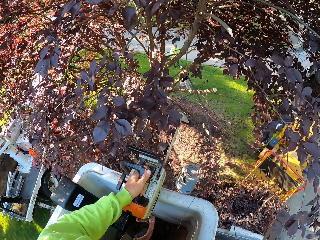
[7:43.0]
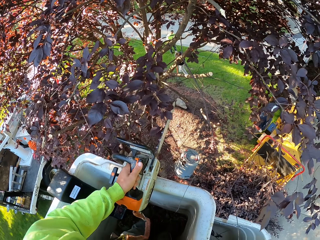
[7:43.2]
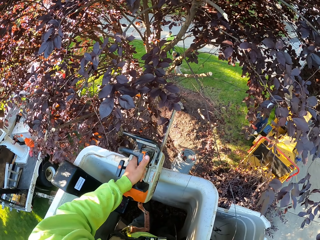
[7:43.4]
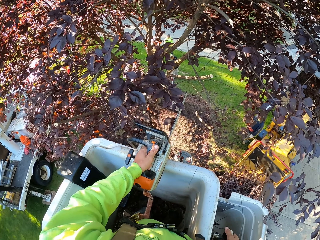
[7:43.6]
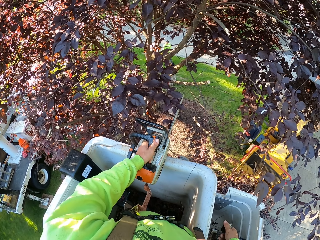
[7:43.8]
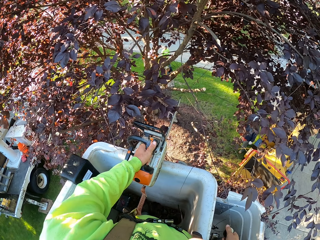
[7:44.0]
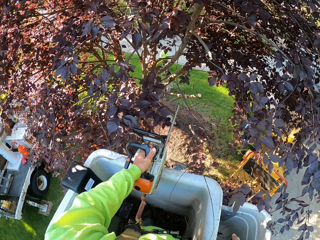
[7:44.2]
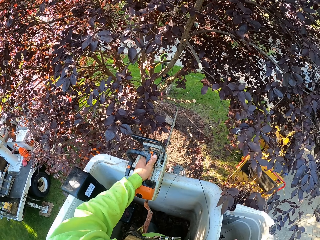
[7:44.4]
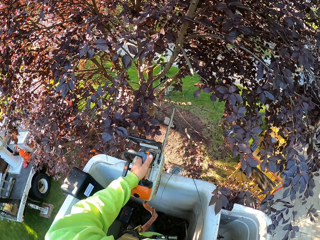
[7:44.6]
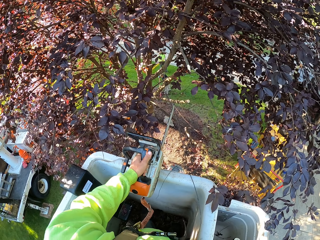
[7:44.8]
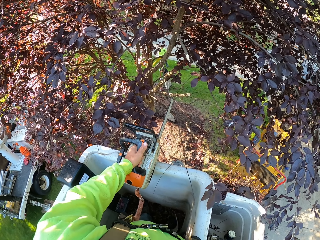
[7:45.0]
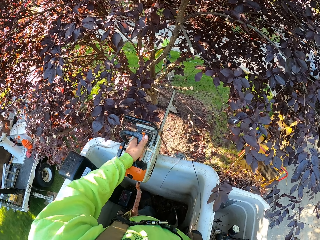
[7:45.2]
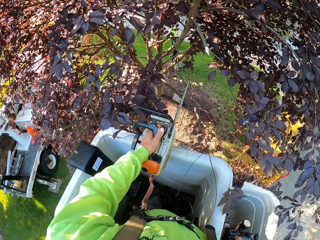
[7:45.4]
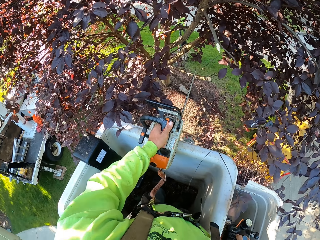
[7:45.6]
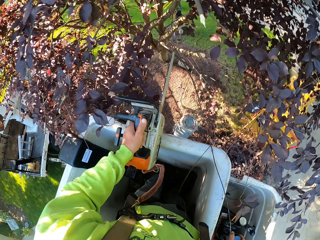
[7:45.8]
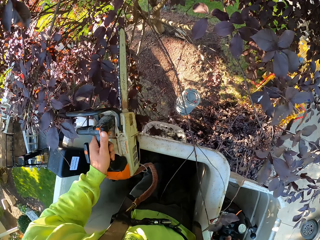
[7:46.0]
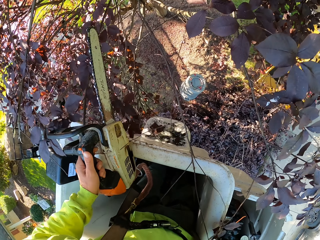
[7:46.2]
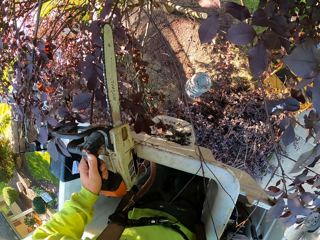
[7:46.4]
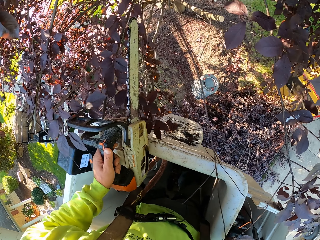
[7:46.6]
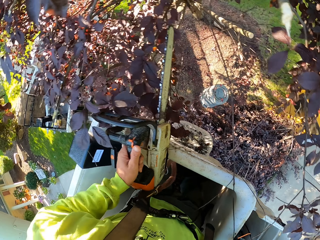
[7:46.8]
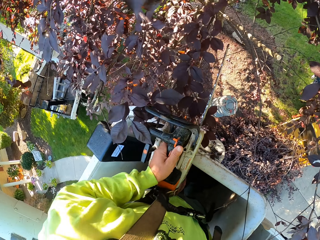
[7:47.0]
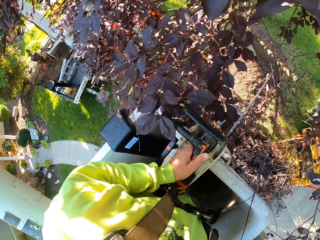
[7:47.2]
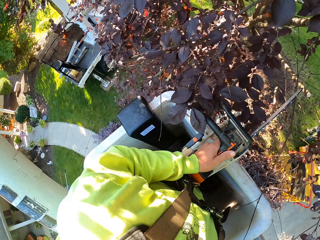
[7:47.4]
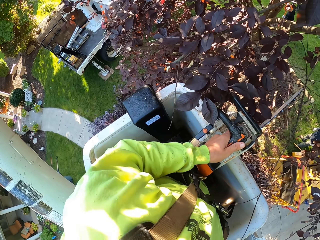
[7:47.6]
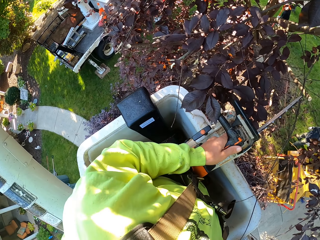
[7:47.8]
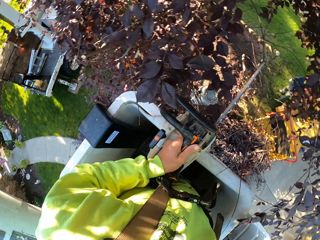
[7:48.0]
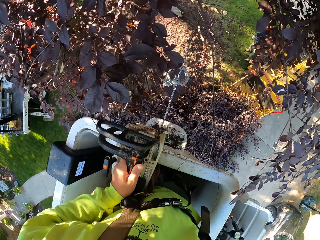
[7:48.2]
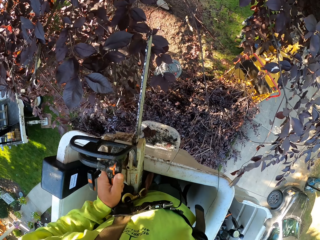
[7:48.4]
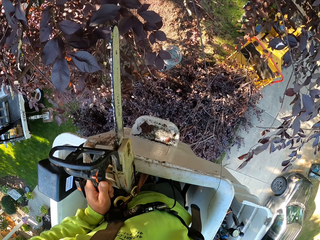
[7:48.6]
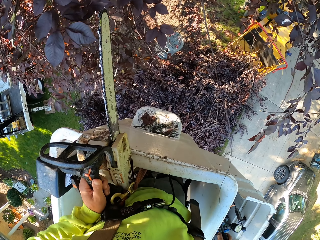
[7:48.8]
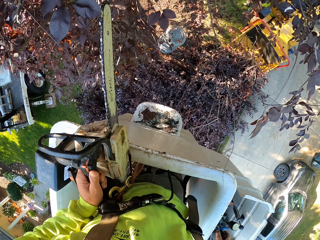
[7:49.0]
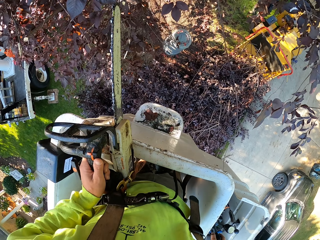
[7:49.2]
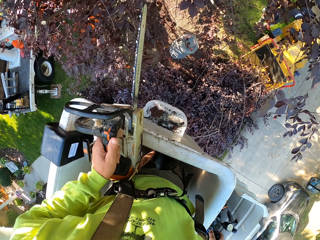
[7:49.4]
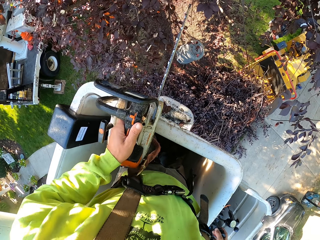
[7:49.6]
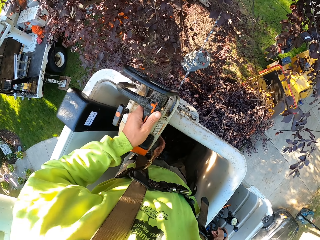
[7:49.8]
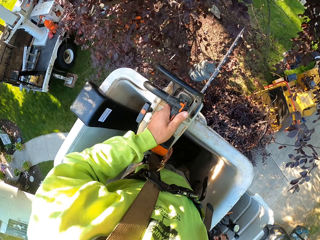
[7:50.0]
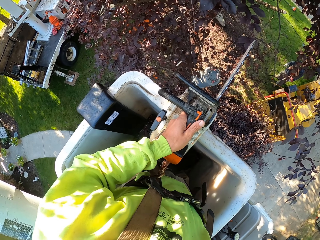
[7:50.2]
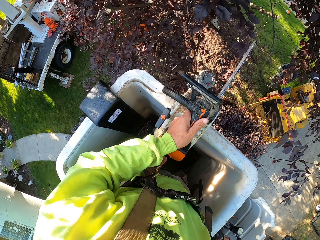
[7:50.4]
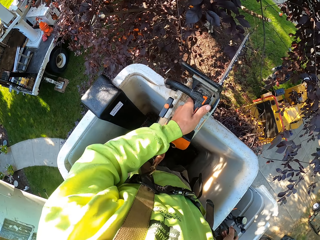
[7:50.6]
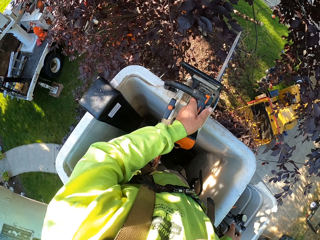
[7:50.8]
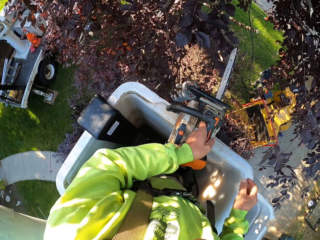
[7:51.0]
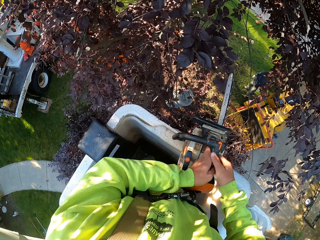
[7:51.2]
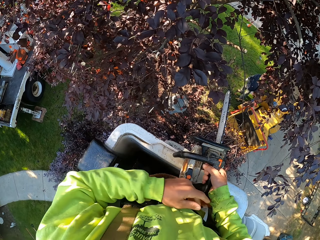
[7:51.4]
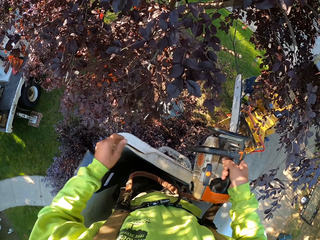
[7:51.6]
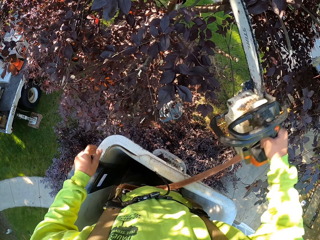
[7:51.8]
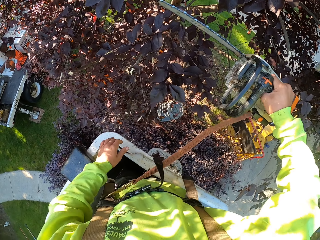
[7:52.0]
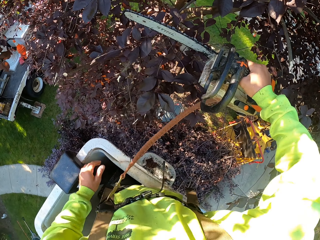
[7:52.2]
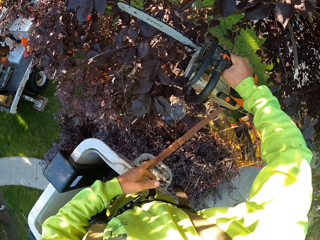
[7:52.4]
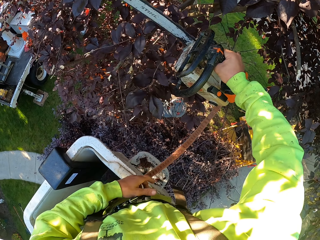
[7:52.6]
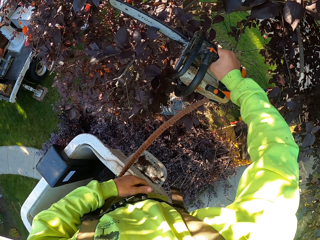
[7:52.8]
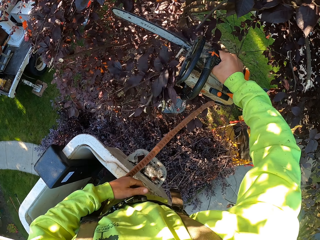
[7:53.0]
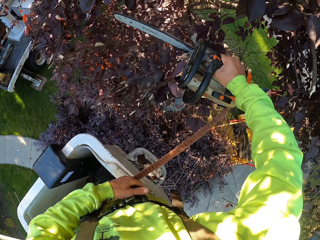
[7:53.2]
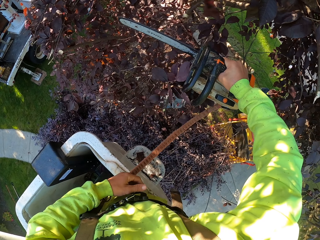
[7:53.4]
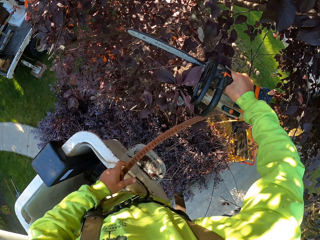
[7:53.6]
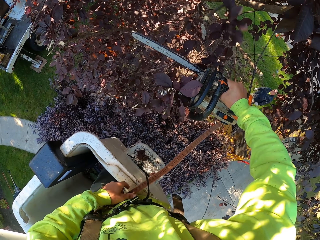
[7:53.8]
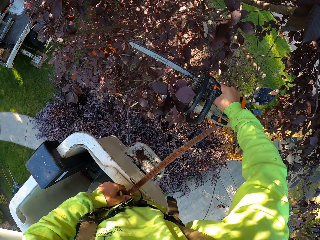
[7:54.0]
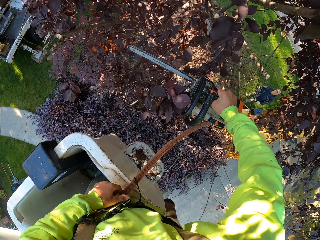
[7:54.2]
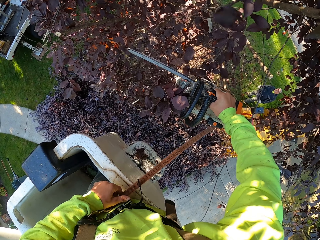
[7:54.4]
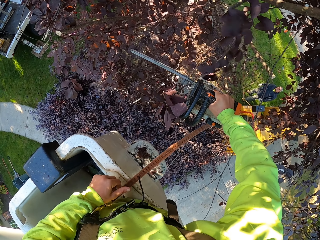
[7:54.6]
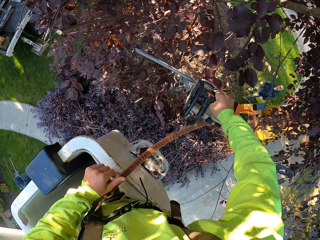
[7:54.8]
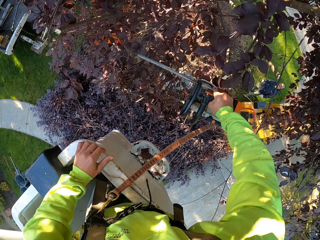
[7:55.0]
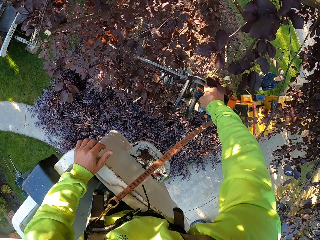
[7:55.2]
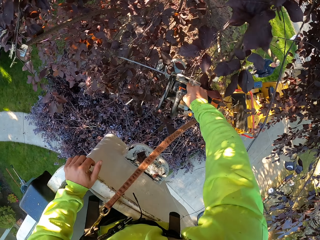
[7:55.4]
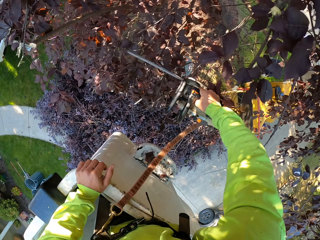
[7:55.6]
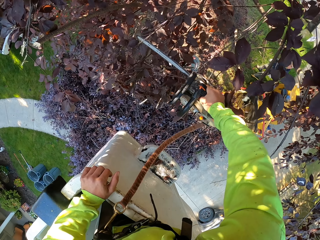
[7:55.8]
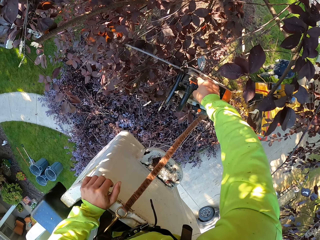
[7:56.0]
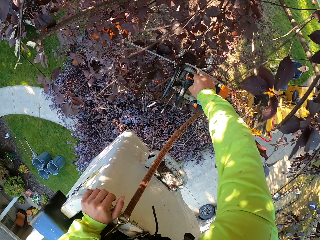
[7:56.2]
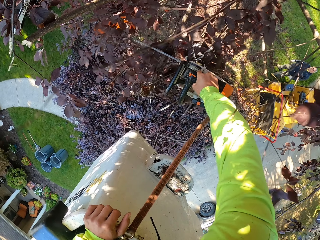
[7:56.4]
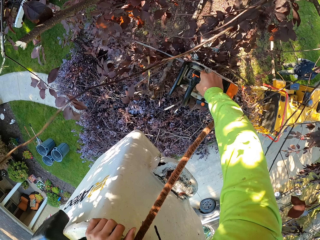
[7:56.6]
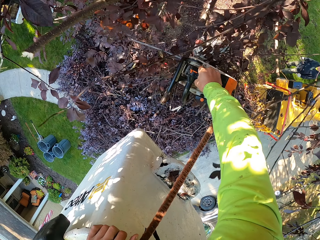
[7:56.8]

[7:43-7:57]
The camera wearer passes the chainsaw from his left hand to his right hand. He picks up the chainsaw. He cuts some twigs on the tree with the chainsaw in his right hand.

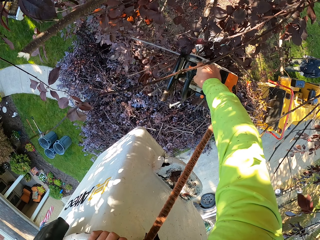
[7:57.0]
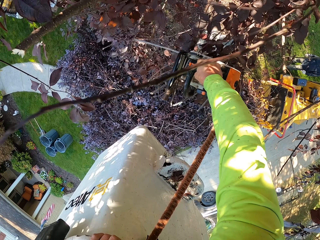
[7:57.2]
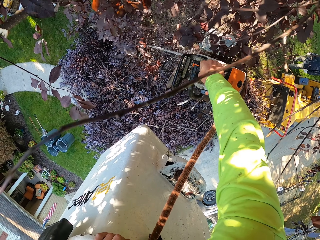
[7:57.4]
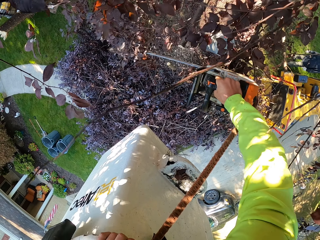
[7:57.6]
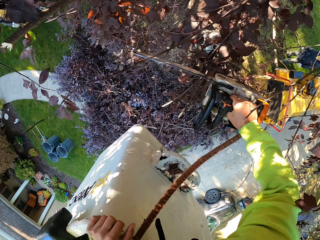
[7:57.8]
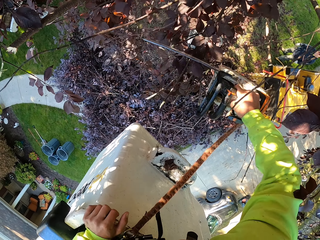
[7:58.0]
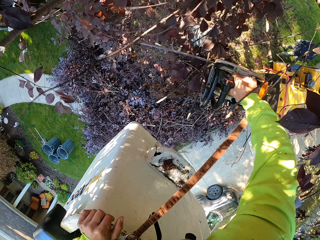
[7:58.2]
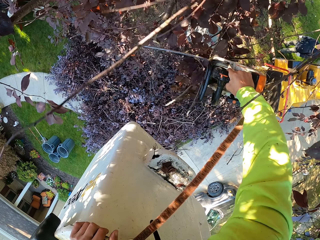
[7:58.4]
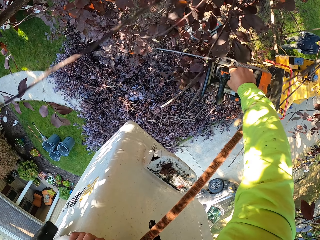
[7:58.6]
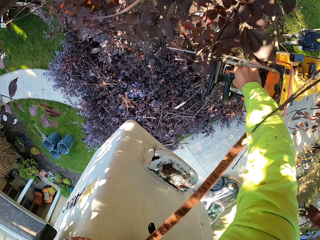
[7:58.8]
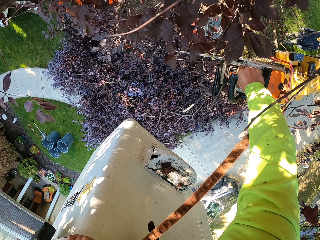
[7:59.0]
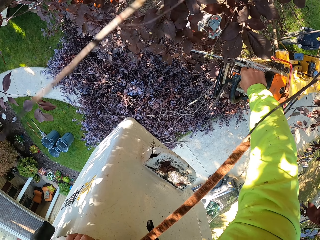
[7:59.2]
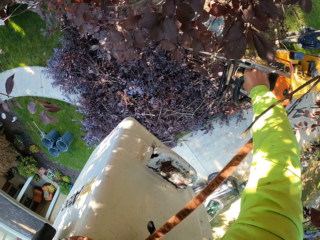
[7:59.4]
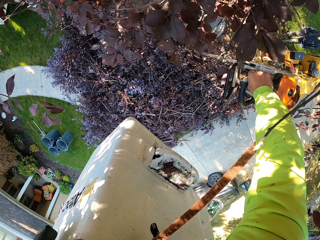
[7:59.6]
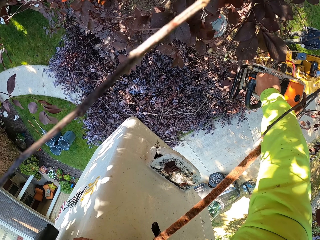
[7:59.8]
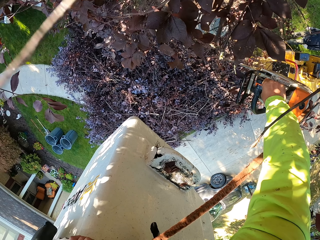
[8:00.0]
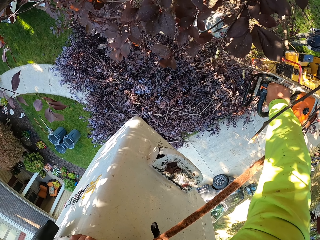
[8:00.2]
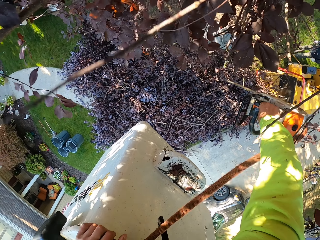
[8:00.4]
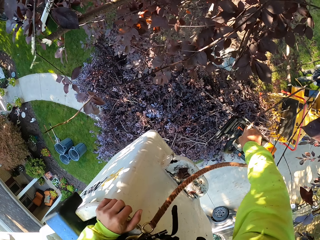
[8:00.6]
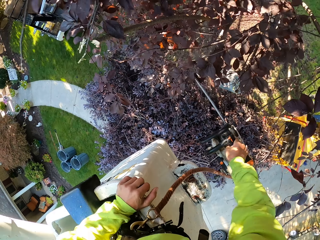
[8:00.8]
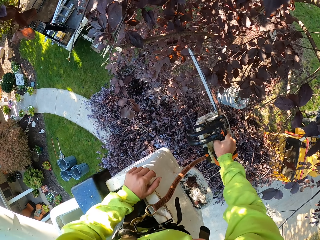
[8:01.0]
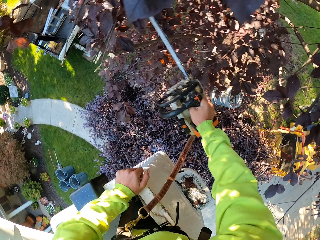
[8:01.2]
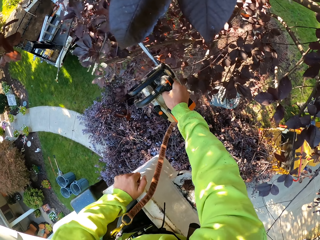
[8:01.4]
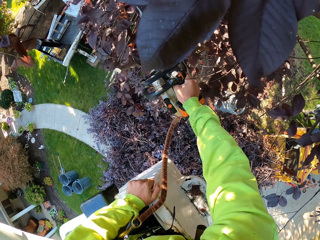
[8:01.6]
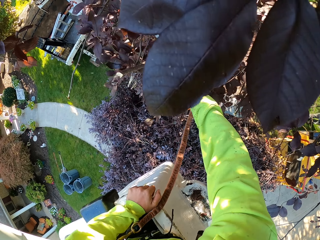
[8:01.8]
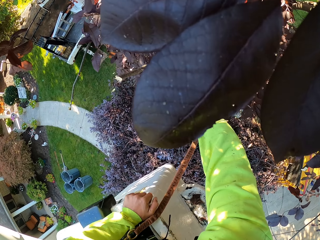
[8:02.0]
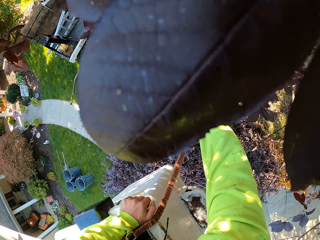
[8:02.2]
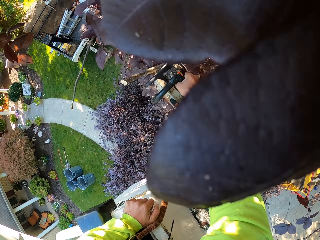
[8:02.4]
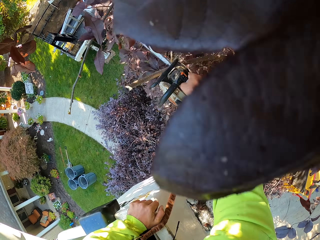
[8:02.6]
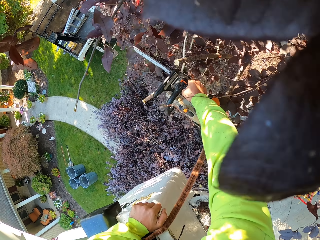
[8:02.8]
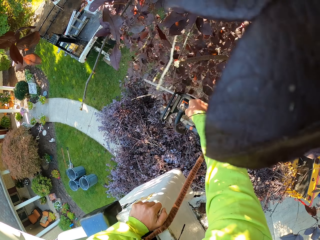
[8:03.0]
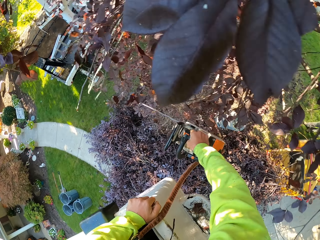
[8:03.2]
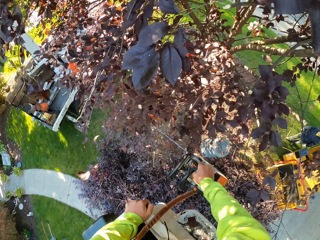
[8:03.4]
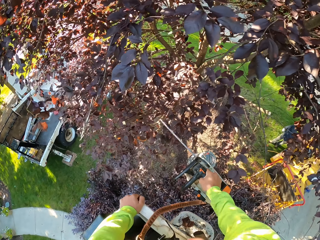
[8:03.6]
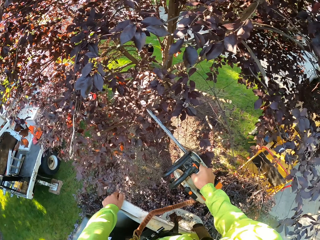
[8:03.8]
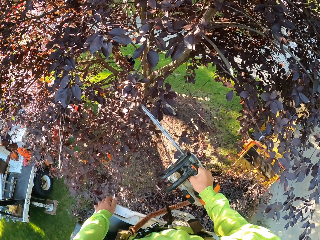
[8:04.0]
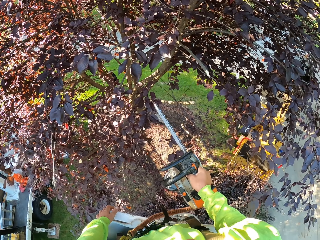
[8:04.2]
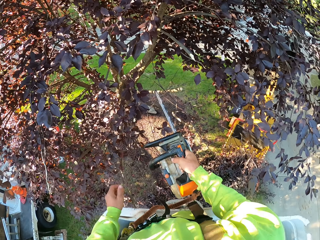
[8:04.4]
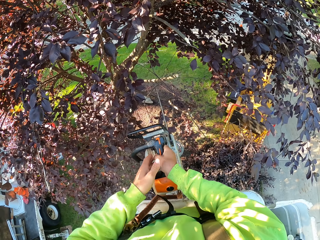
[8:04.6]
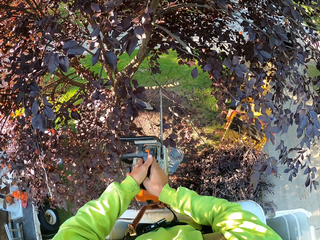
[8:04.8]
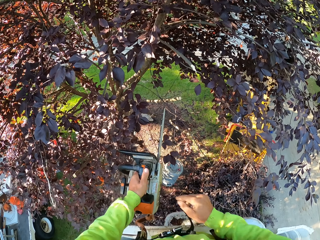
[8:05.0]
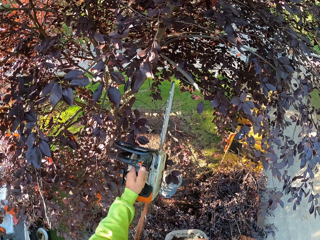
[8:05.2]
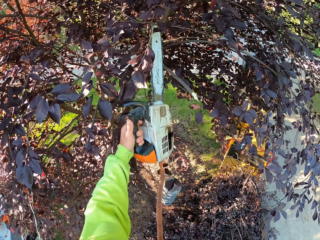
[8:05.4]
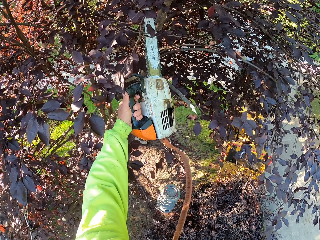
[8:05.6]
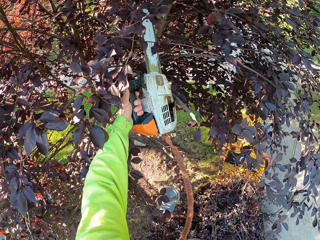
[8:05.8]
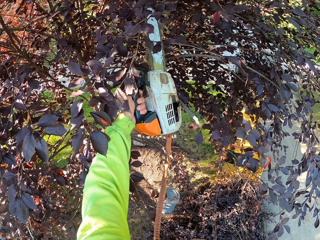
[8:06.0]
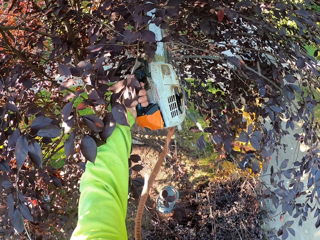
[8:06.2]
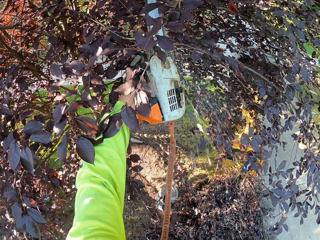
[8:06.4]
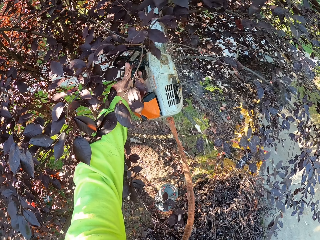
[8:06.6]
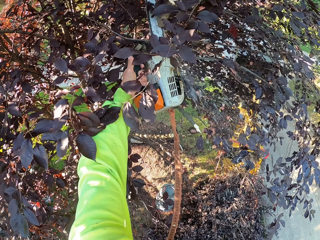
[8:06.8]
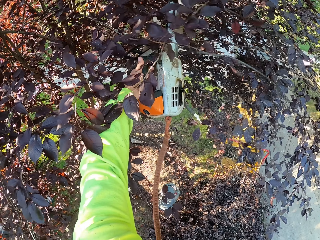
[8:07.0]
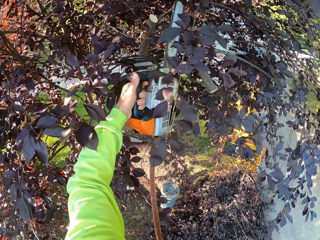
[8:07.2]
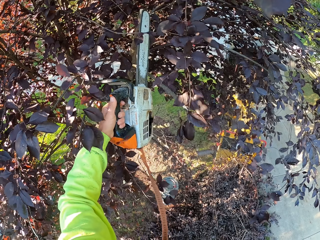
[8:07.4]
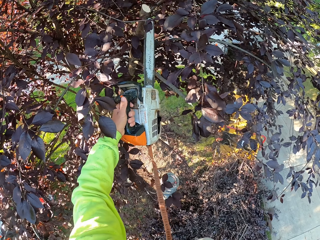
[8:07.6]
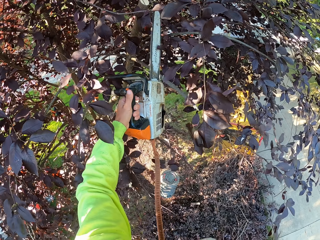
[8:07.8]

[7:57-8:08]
The camera wearer moves the chainsaw from his right hand to his left hand. He cuts some twigs on the tree with the chainsaw in his left hand.
